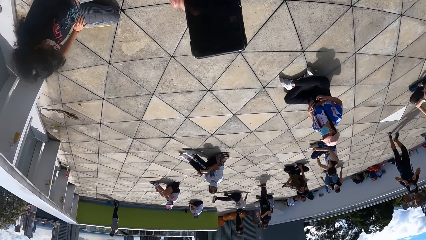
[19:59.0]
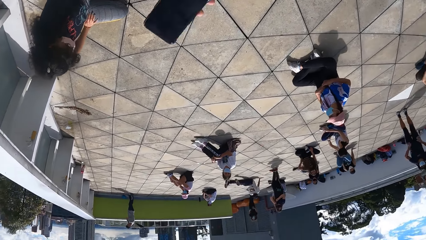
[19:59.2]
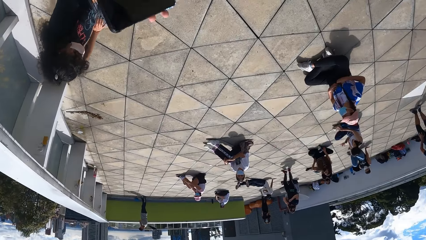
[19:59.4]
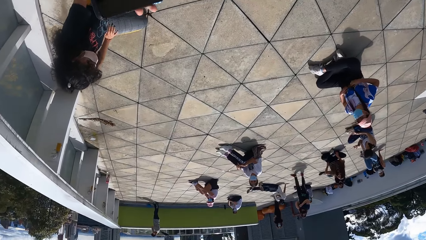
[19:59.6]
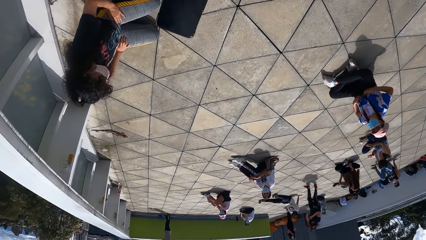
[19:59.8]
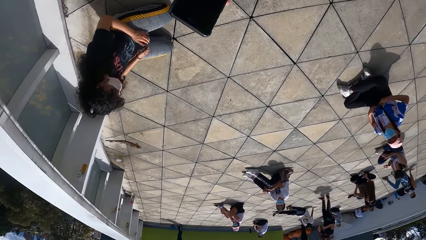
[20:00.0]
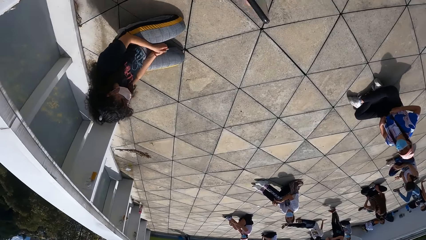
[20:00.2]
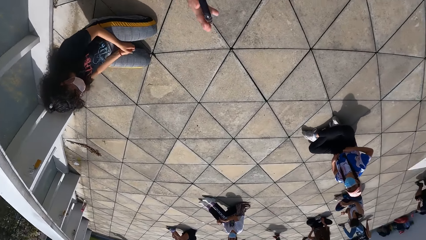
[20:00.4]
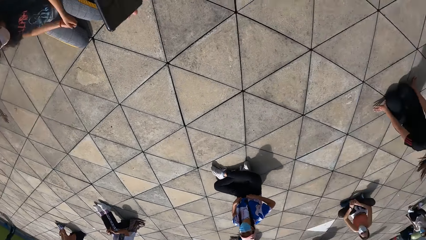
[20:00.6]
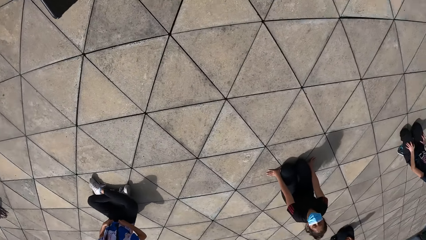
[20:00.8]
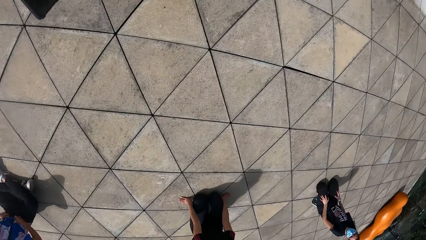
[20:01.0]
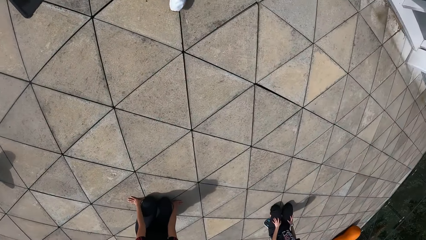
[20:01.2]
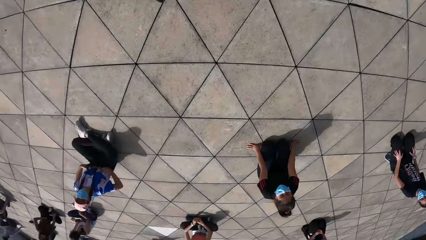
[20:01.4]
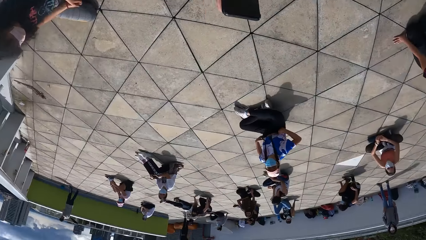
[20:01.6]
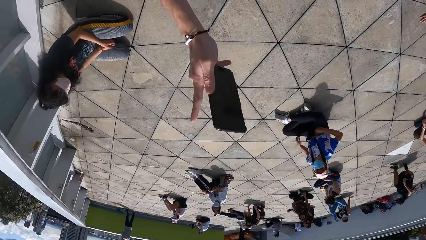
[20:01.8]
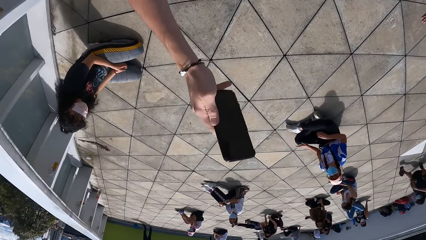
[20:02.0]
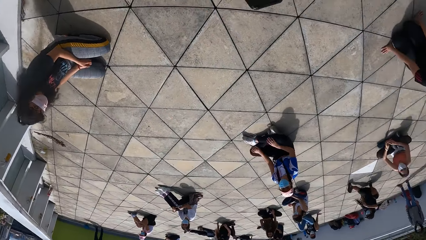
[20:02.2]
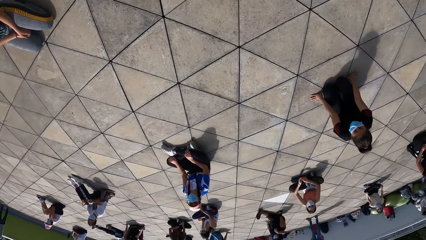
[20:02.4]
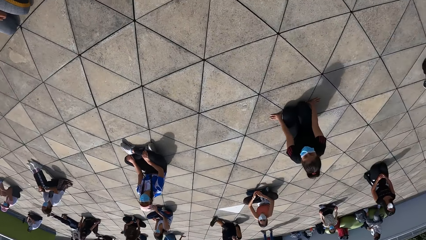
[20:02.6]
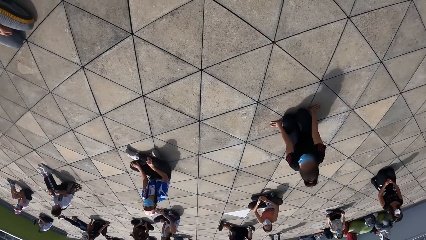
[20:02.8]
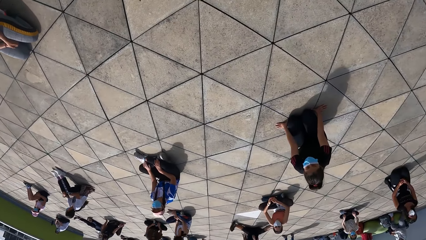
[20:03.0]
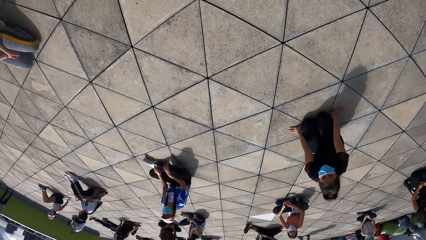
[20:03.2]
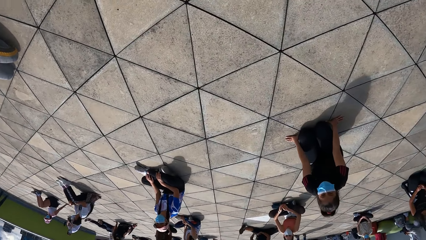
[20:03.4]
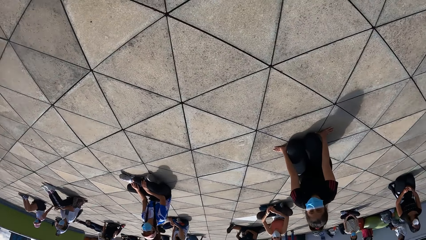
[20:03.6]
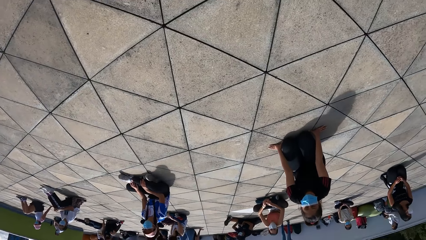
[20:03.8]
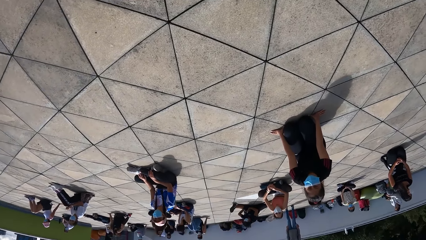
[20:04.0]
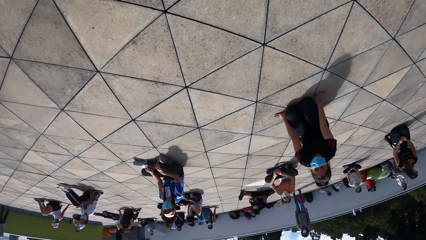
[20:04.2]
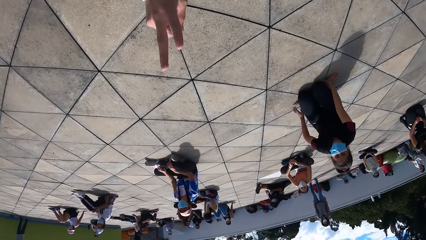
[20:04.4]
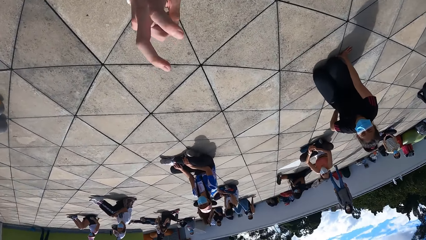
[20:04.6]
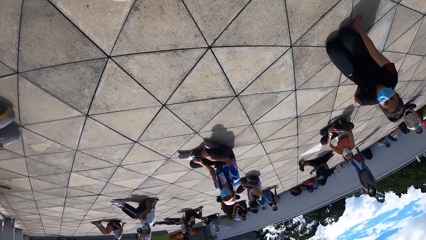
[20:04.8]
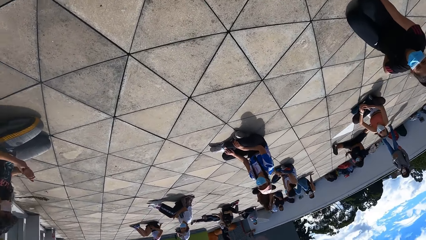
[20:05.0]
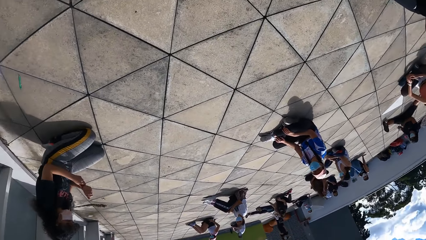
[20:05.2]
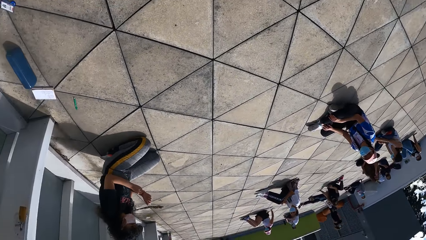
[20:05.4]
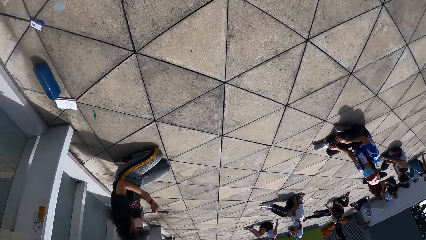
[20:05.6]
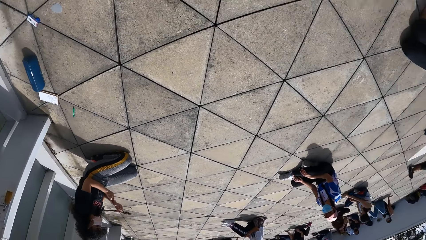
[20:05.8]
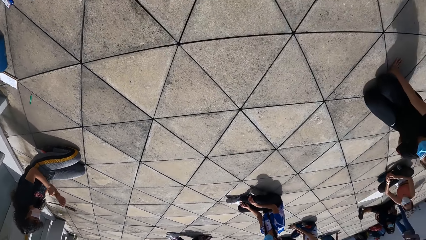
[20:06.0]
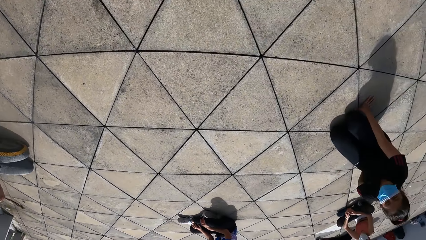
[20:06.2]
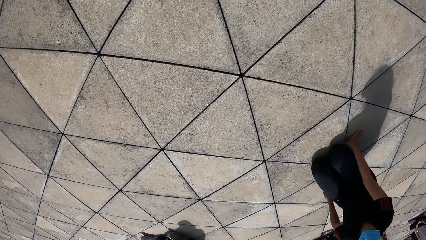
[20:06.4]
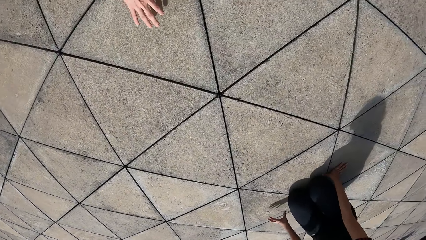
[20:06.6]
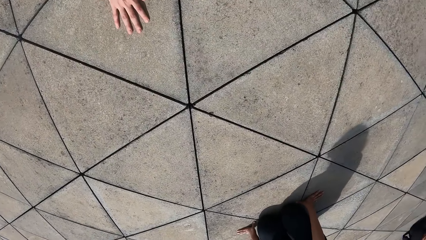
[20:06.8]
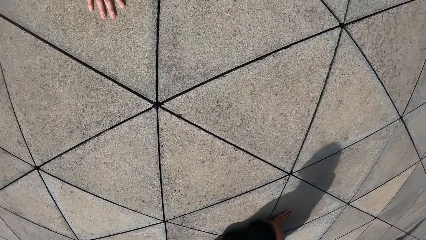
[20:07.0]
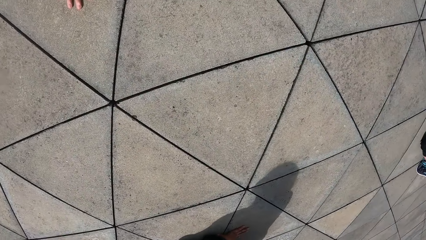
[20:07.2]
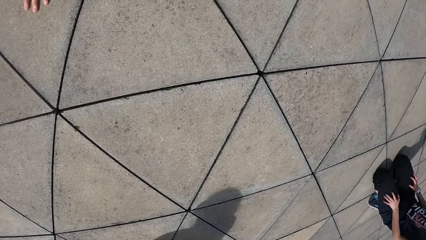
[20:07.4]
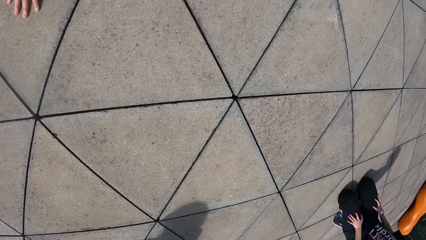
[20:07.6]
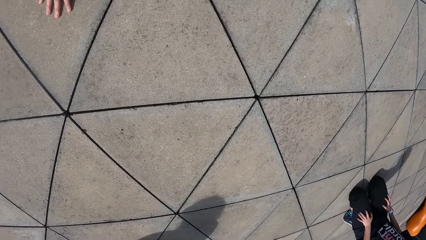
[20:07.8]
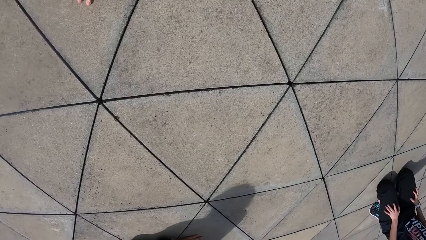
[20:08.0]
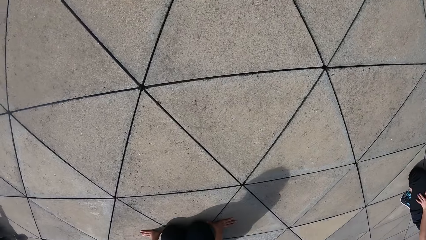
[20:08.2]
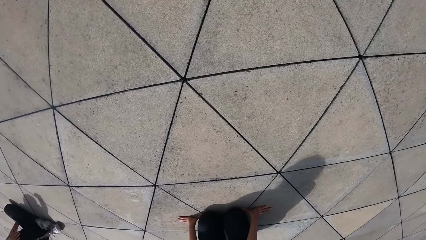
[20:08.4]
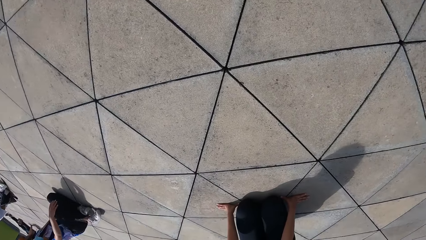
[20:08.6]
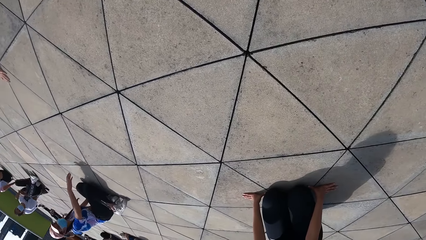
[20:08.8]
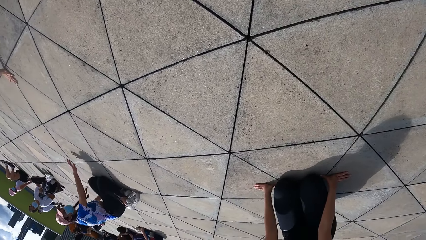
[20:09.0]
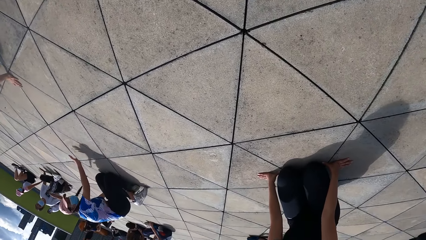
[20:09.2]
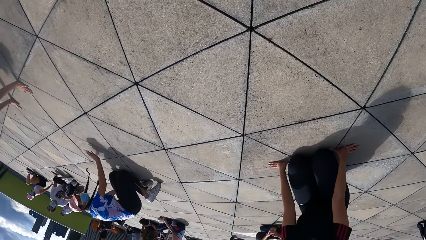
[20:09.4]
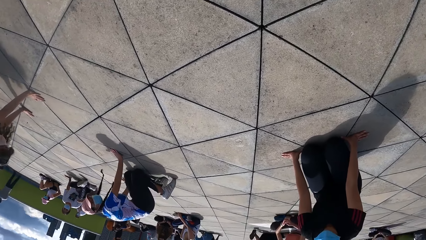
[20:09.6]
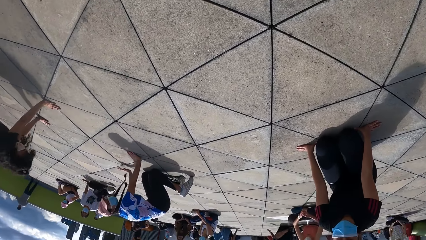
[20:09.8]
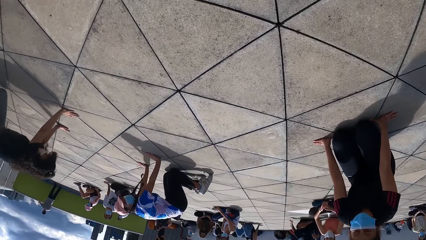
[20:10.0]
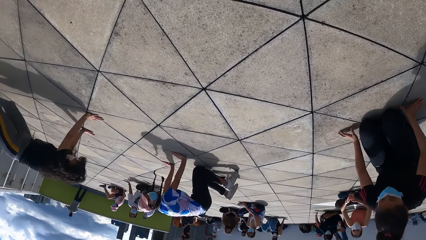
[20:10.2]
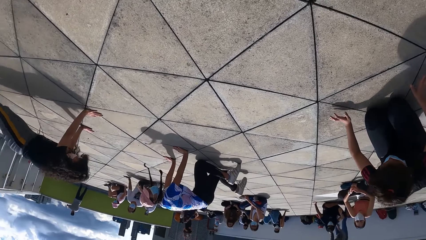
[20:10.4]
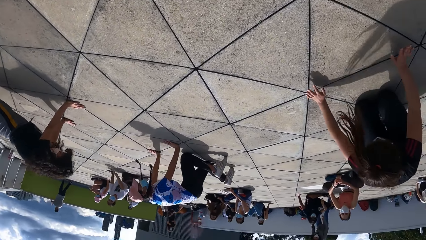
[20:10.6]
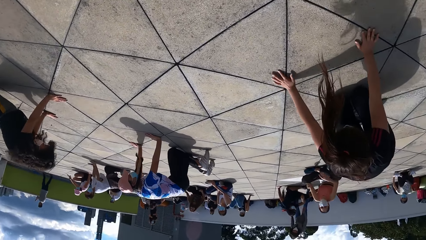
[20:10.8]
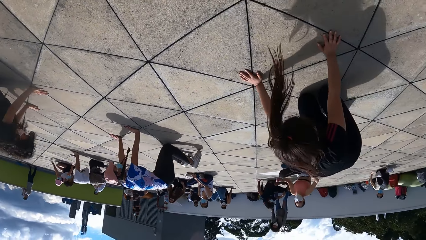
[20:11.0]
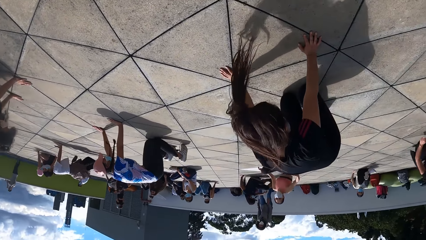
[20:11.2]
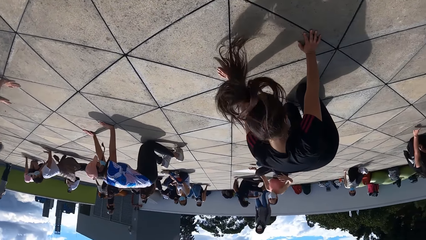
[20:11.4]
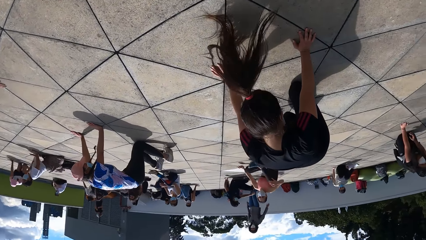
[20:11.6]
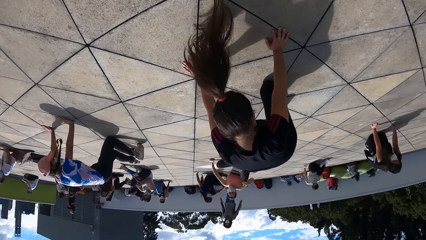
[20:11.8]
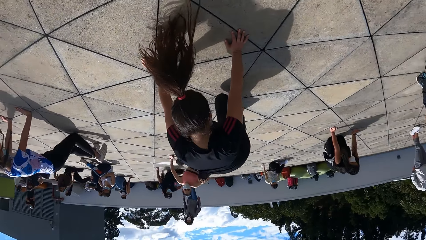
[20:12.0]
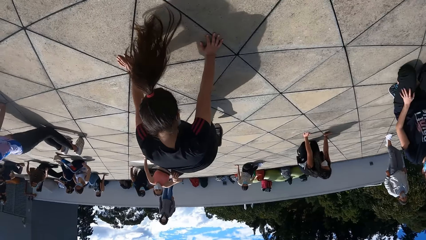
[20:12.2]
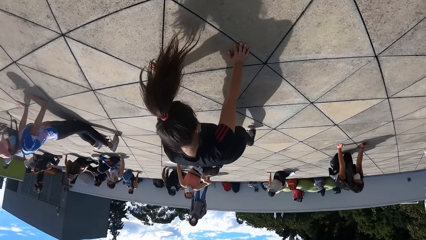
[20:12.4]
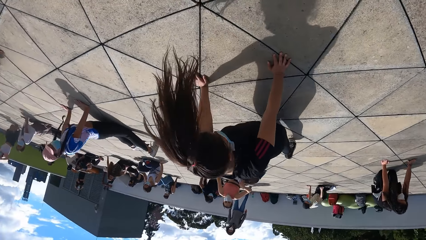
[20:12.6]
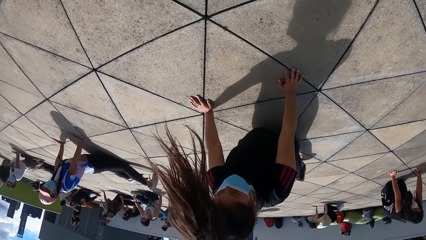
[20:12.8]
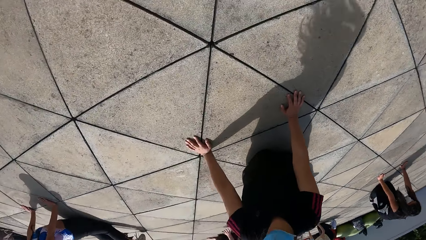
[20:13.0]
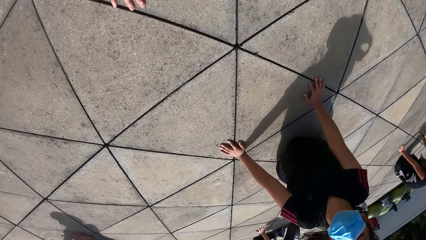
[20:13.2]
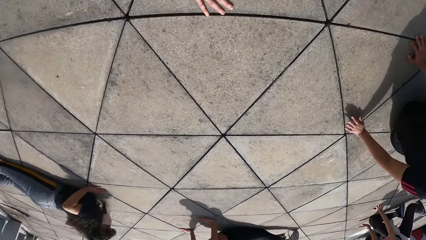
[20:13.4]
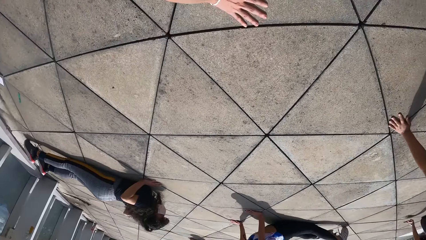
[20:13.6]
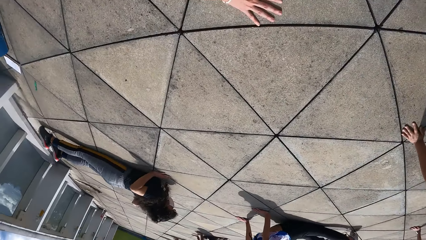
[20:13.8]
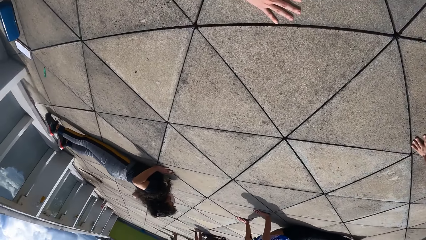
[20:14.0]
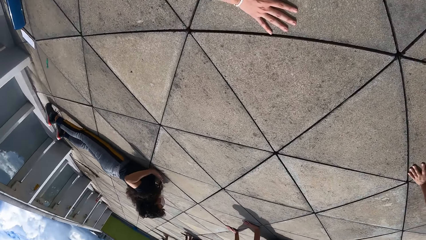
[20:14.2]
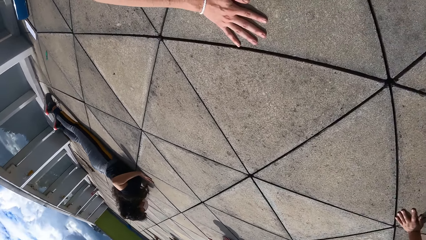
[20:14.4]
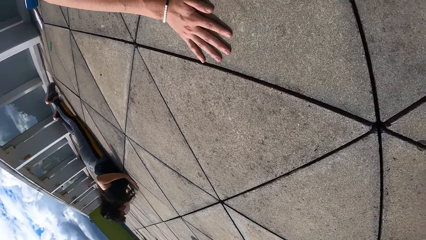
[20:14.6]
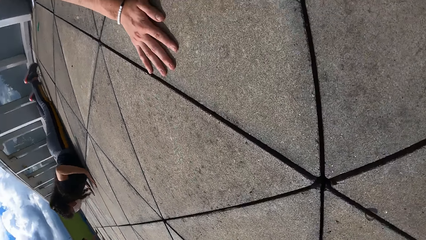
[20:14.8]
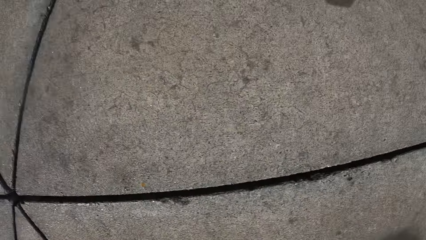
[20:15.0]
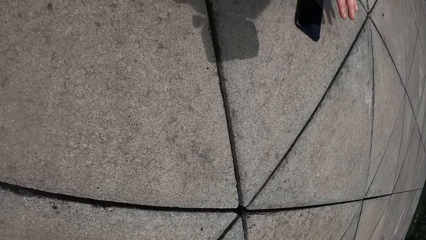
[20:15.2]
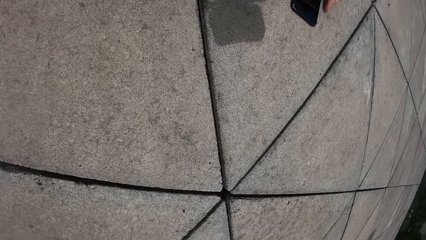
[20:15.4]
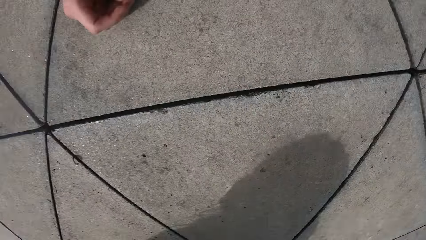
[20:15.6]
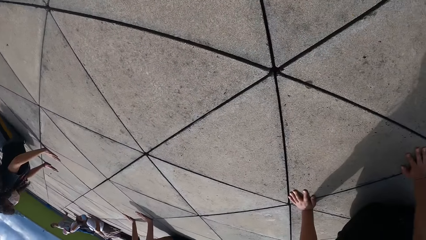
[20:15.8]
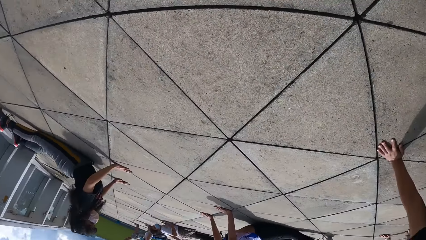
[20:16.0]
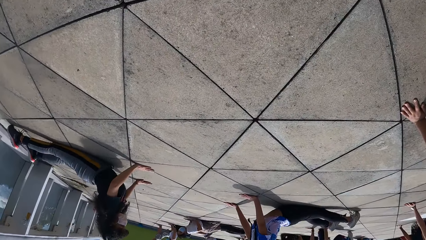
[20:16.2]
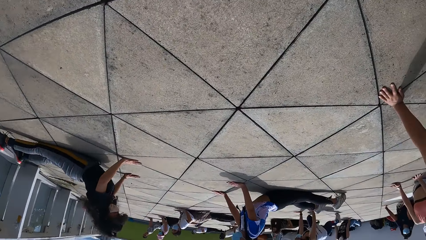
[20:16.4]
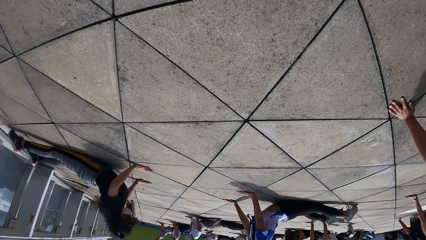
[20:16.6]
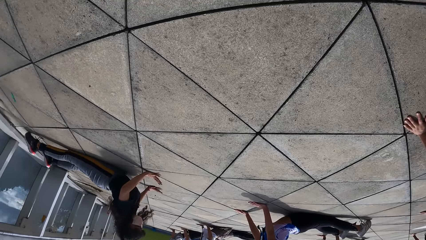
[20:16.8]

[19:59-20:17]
The camera wearer sways a hand. They look around. They point a finger. They speak to the group of people. They look around. They sway a hand. They look around. They put a hand on the floor. They look around. A person puts hands on the floor. Another person puts hands on the floor. The group of people lay on the floor with the camera wearer. The camera wearer looks around.
